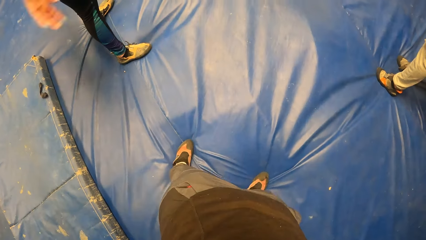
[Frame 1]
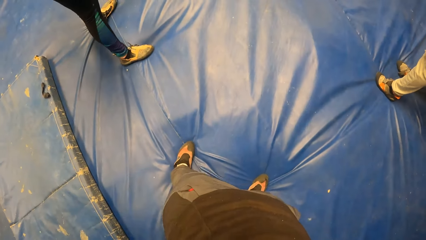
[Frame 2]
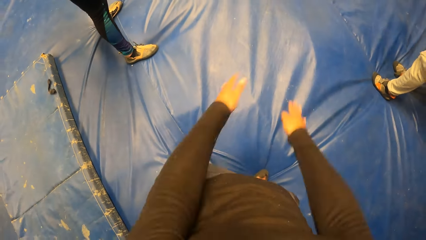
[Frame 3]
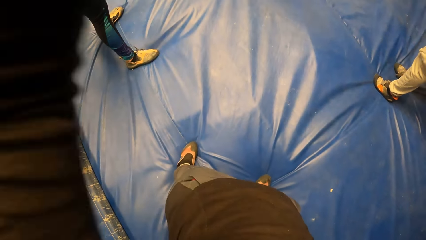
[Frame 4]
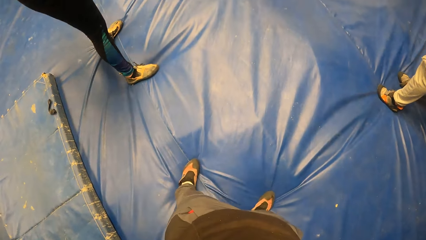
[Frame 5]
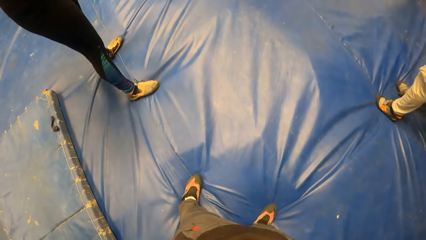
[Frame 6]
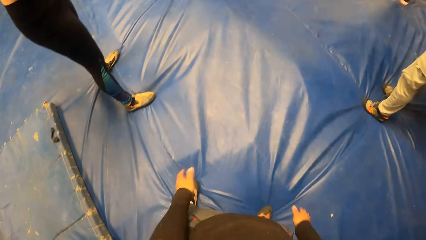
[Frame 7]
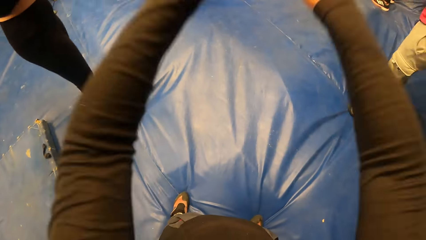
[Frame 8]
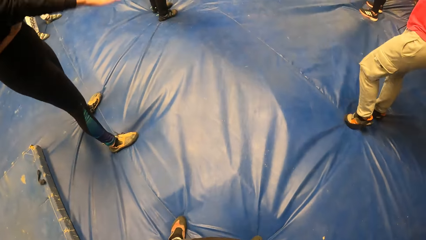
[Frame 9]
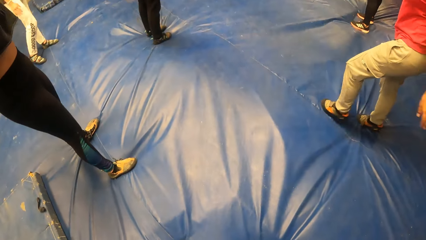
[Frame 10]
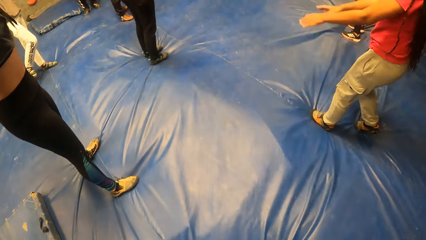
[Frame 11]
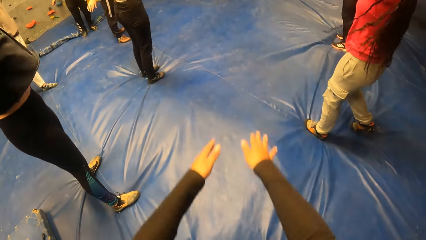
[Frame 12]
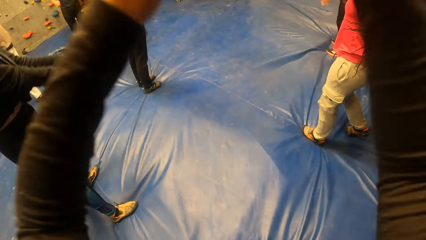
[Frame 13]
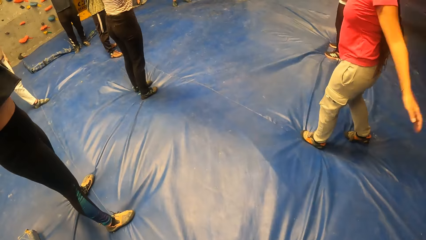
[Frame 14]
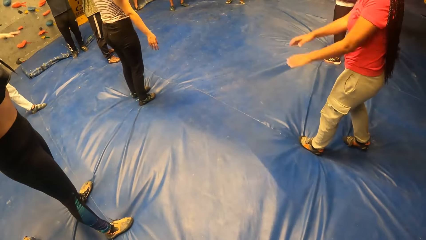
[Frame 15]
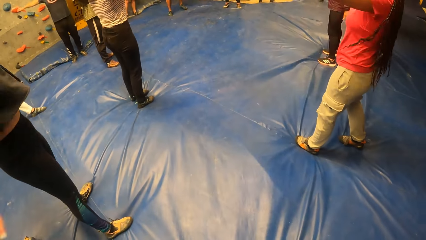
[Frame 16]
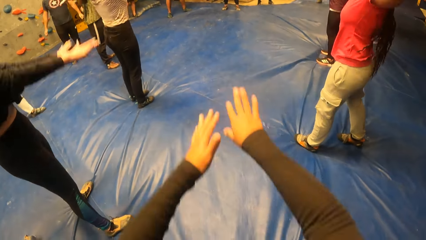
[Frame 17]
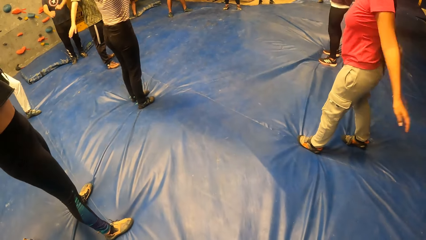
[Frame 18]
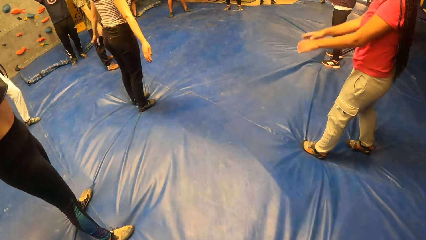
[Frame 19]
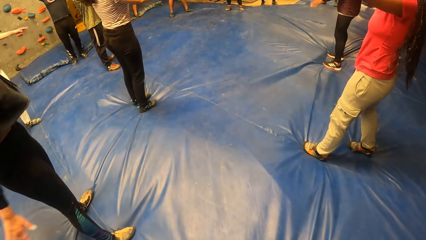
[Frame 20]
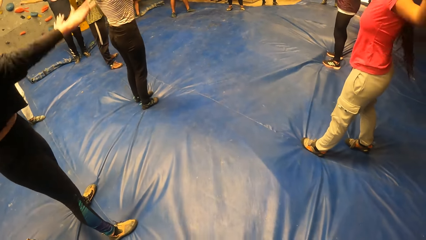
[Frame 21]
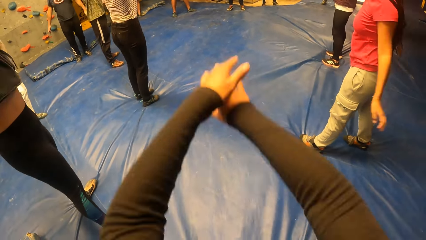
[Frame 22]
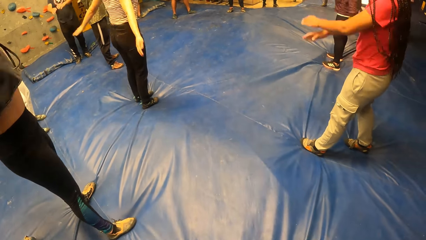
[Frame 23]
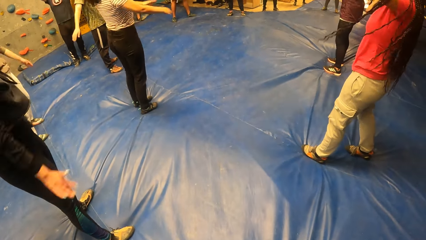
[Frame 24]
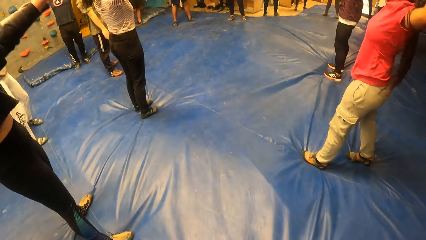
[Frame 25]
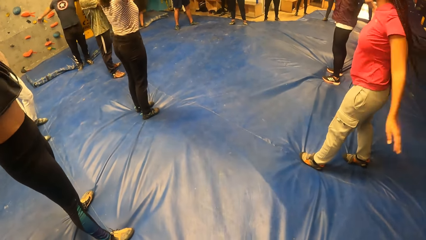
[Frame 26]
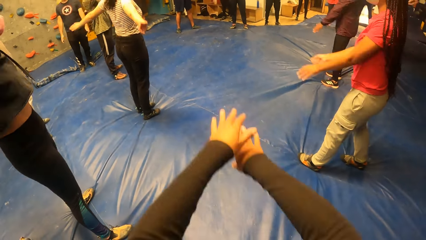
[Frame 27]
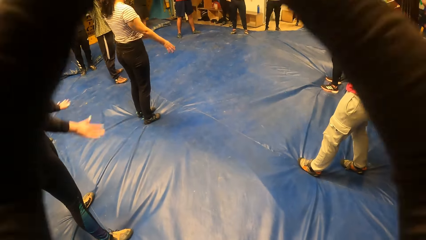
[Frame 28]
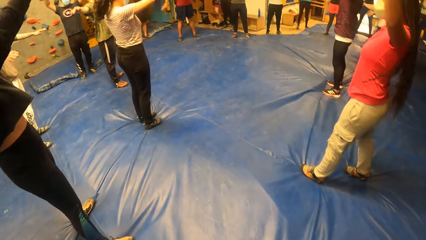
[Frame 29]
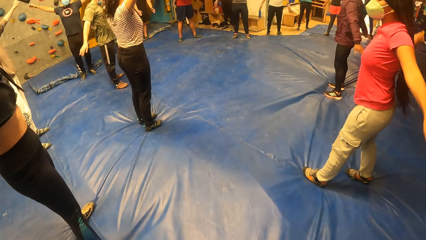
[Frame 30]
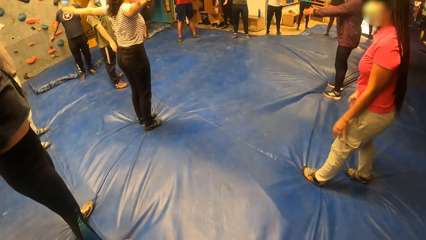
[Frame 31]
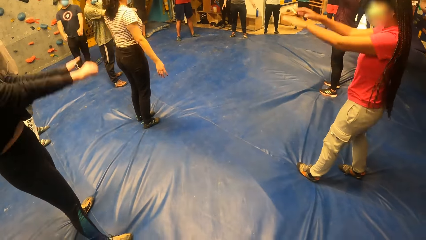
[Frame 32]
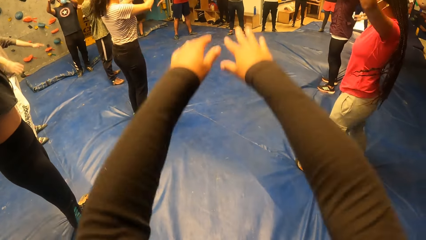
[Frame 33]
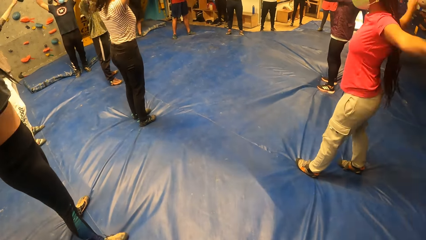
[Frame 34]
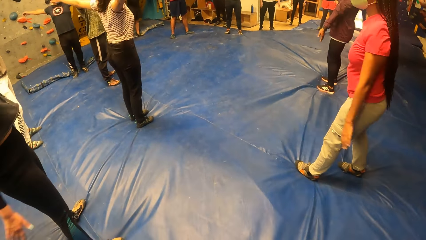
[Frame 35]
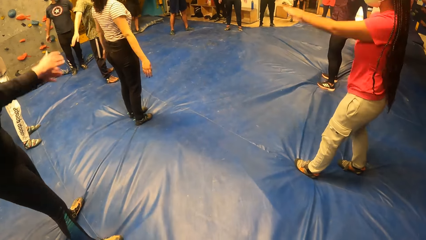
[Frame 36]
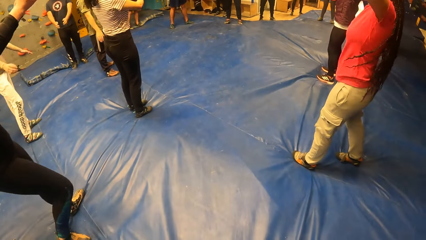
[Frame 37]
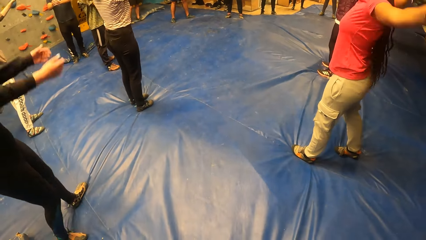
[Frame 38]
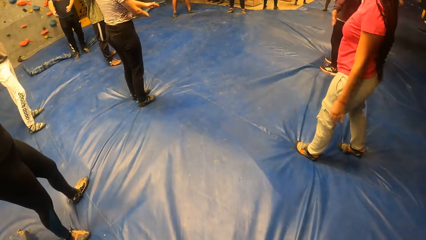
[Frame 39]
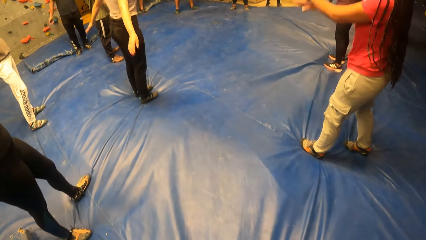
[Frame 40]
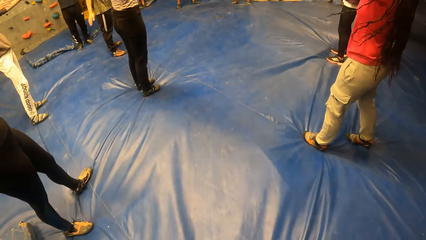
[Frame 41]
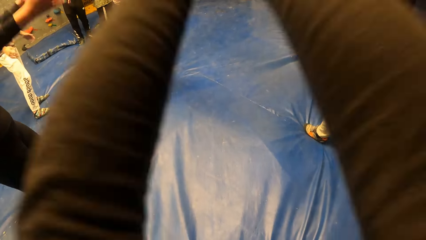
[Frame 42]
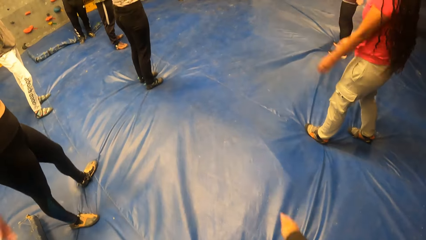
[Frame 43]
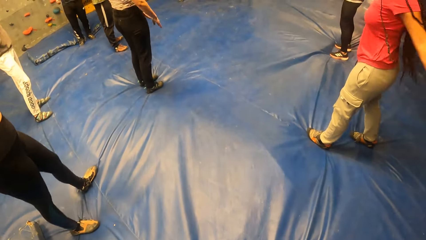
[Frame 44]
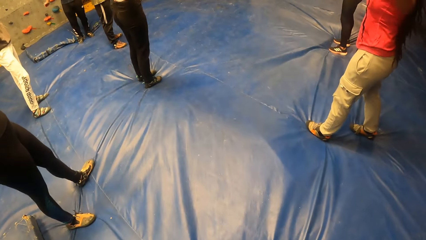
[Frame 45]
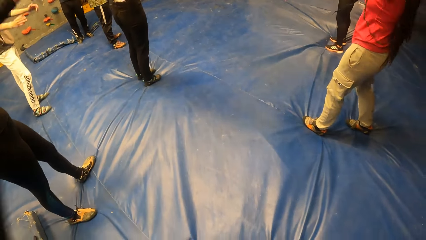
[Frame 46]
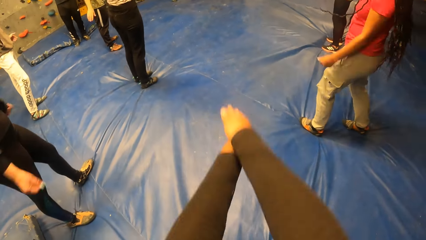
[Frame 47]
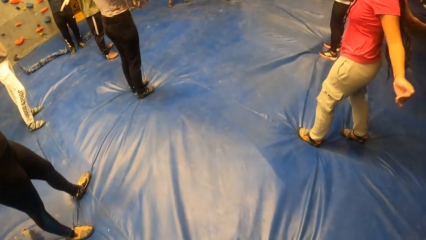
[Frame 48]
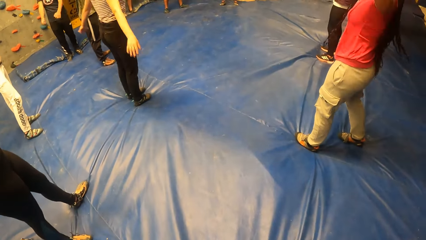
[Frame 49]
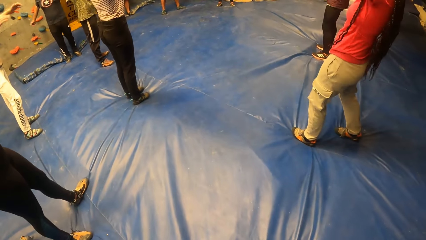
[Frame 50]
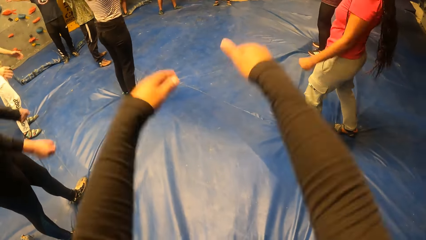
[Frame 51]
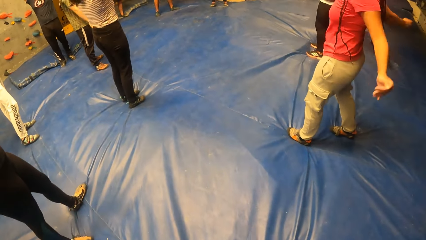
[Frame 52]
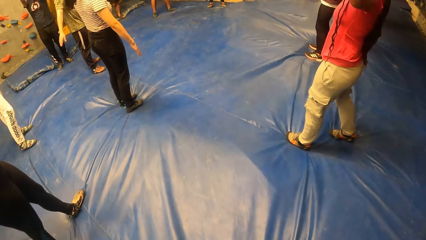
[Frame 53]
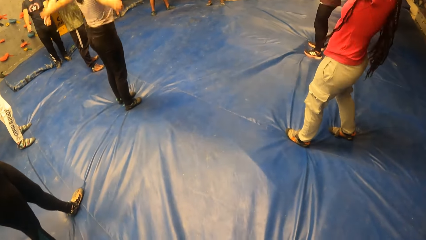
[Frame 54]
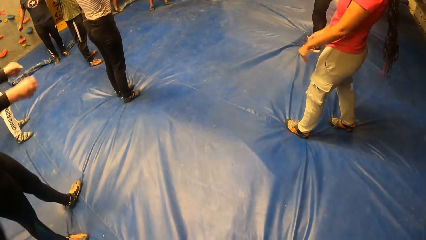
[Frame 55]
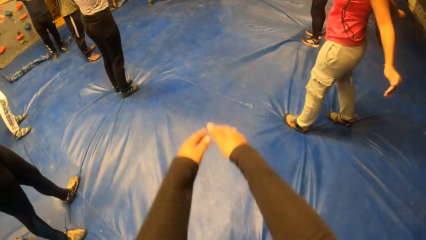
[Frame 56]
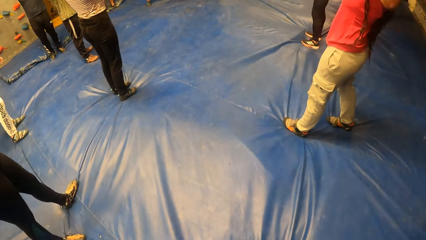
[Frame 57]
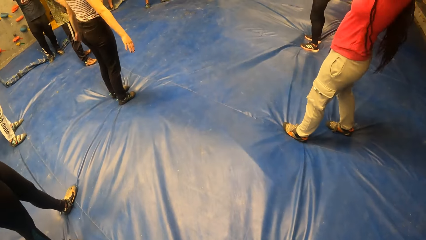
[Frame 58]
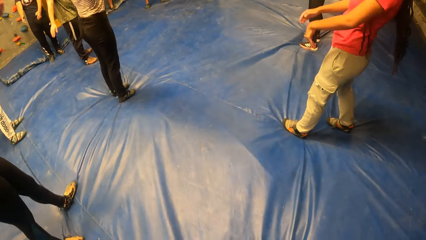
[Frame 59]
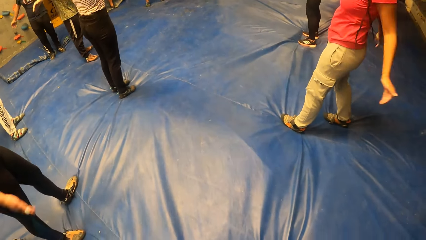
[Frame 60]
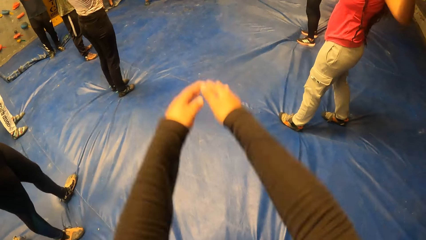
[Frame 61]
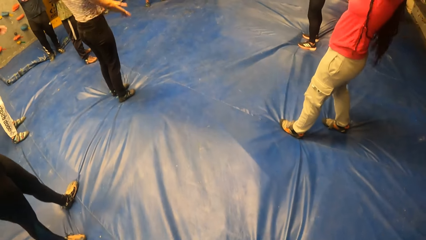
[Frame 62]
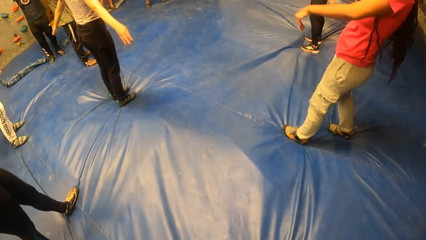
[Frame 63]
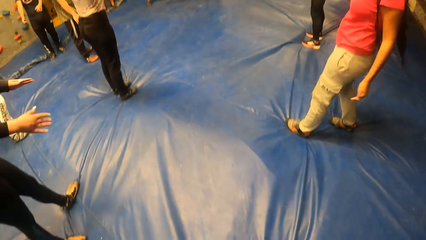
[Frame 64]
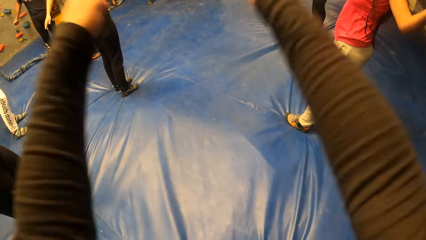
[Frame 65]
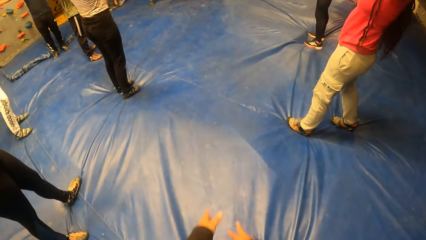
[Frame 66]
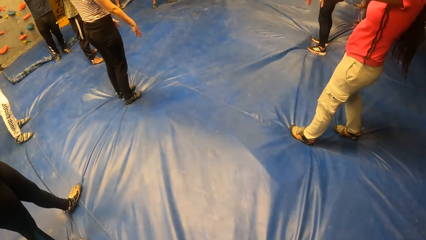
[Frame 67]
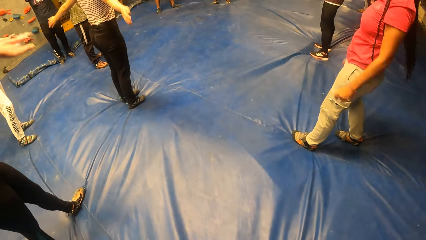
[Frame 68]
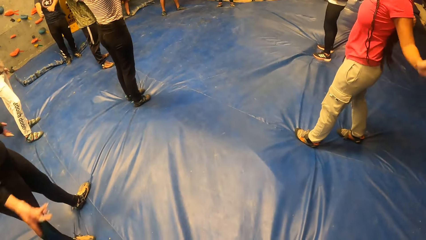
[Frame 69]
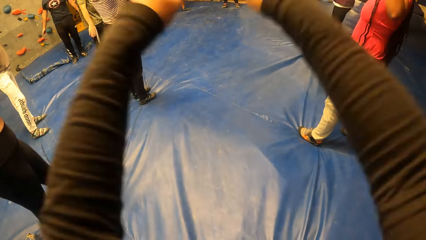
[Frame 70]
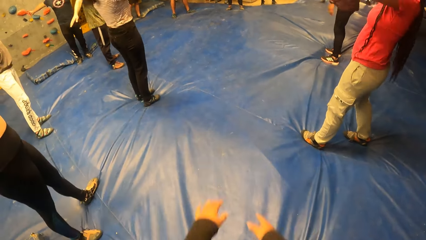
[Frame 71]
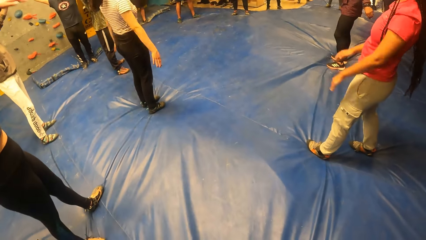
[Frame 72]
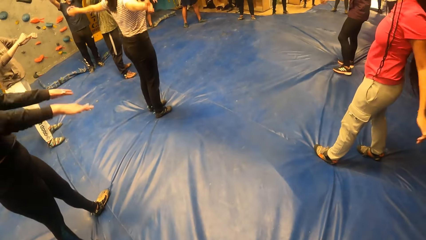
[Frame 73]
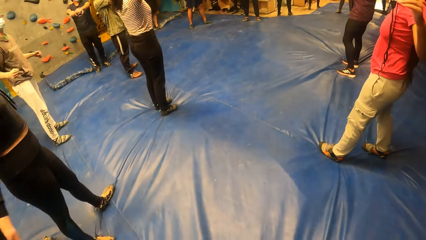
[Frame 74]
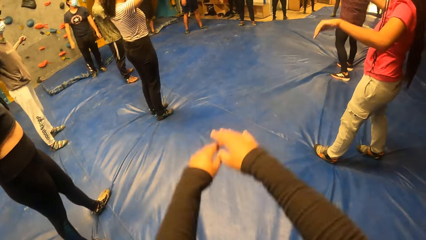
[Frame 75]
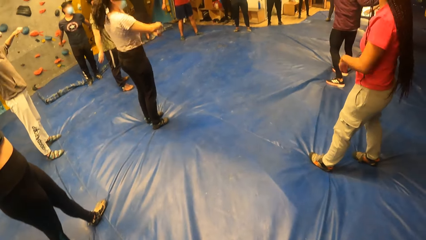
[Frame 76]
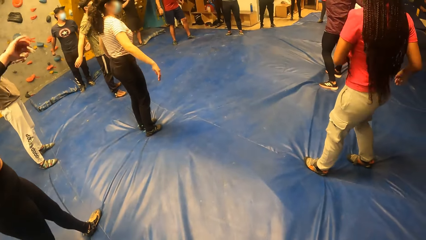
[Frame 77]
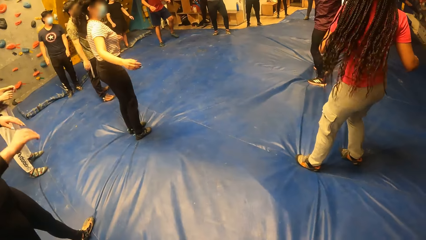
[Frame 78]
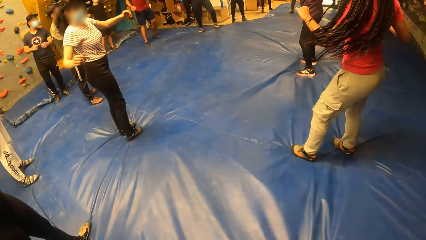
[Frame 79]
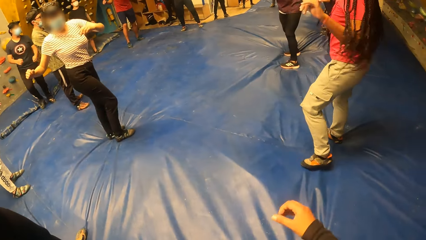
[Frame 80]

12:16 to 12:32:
The instructor moves from one side to the other. The camera wearer and the group move their arms from side to side.
